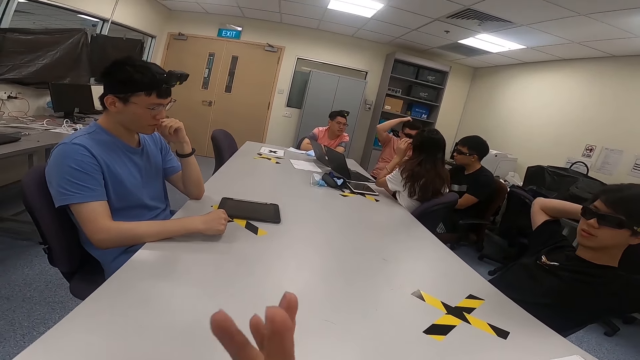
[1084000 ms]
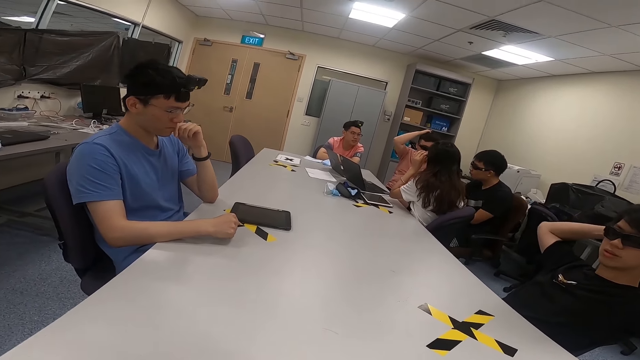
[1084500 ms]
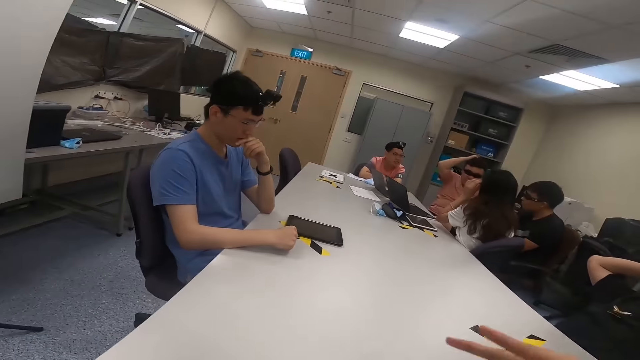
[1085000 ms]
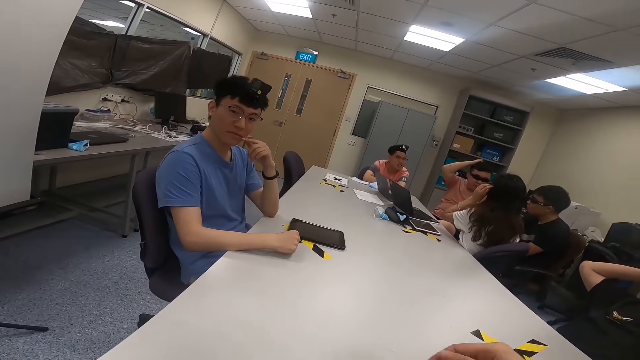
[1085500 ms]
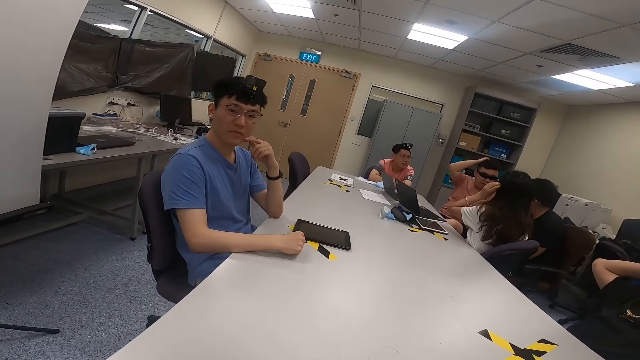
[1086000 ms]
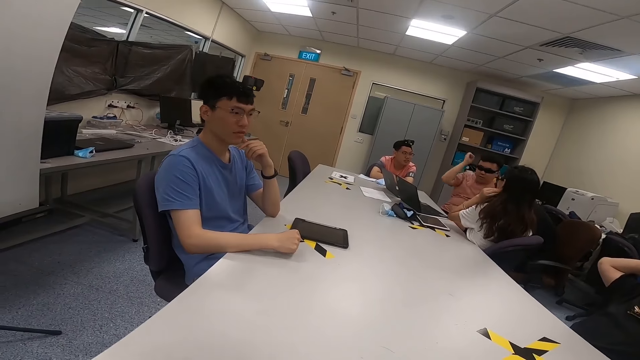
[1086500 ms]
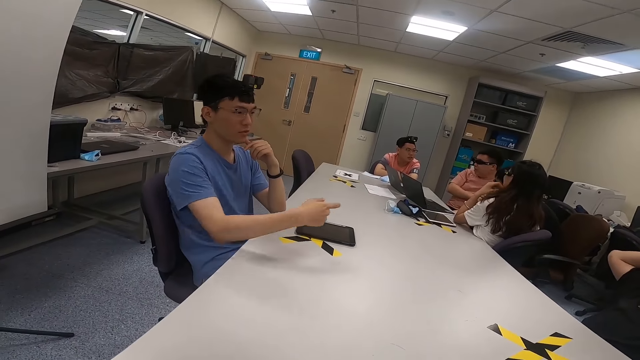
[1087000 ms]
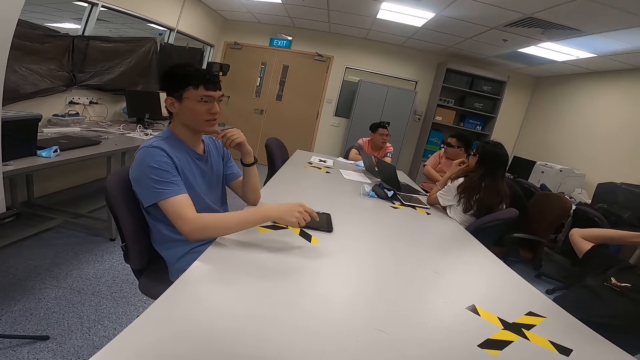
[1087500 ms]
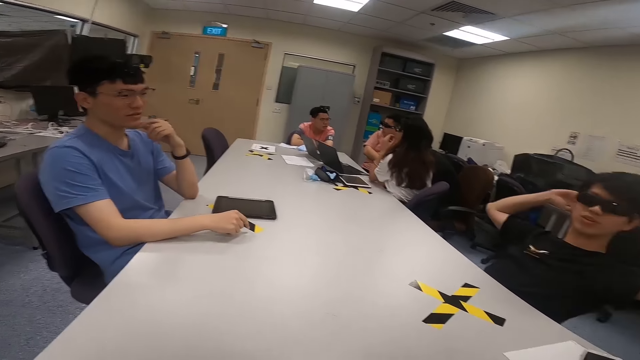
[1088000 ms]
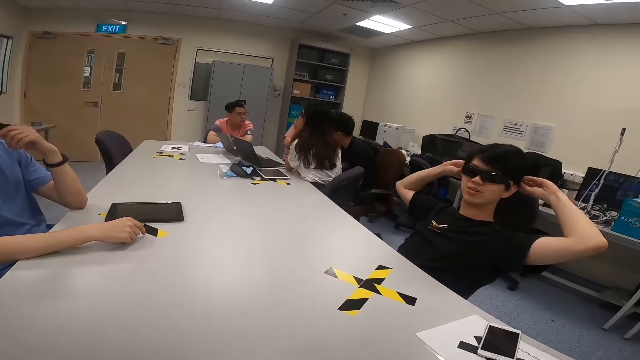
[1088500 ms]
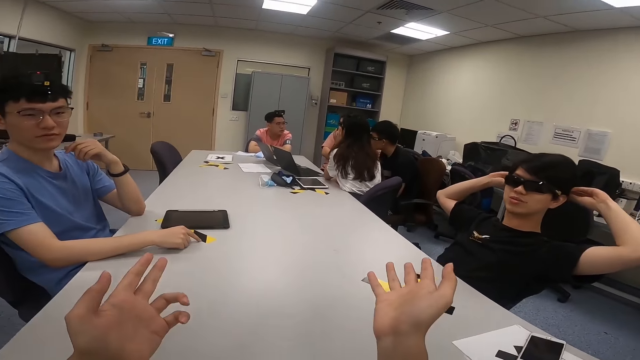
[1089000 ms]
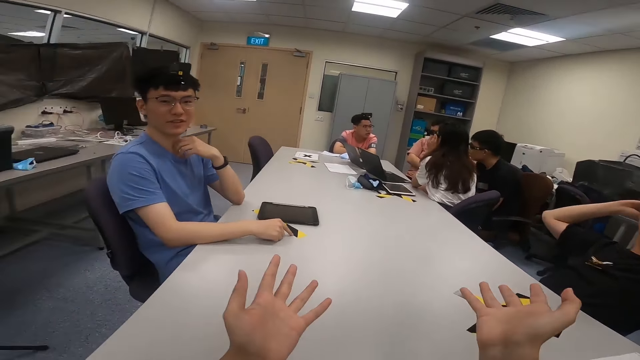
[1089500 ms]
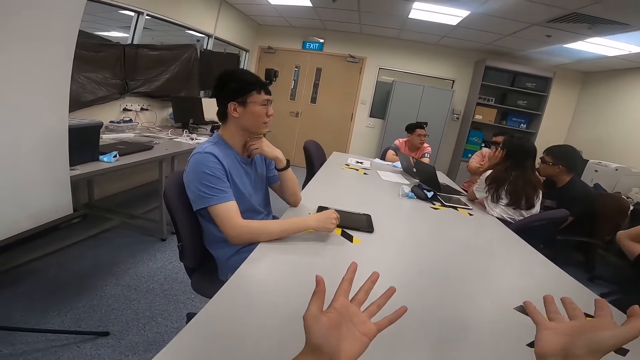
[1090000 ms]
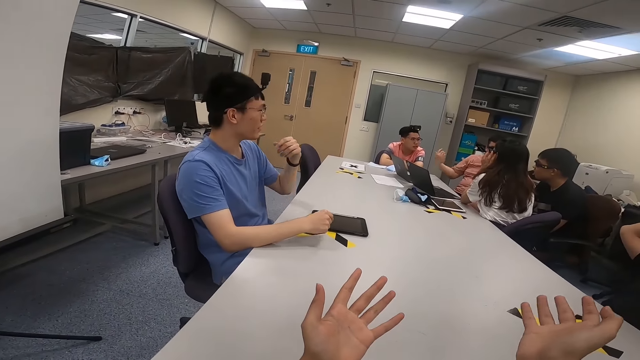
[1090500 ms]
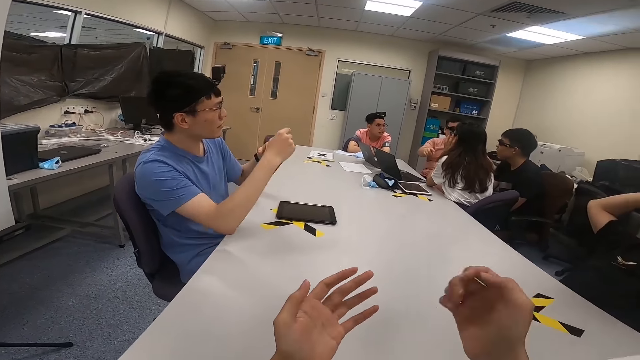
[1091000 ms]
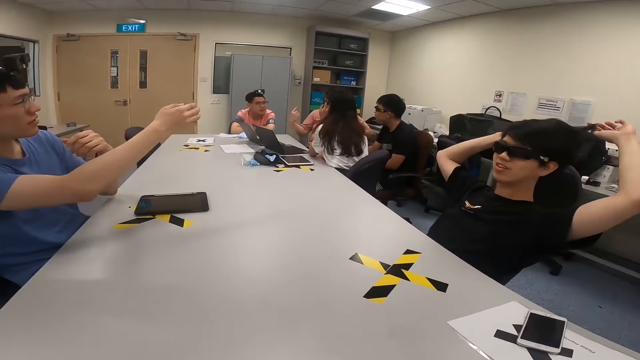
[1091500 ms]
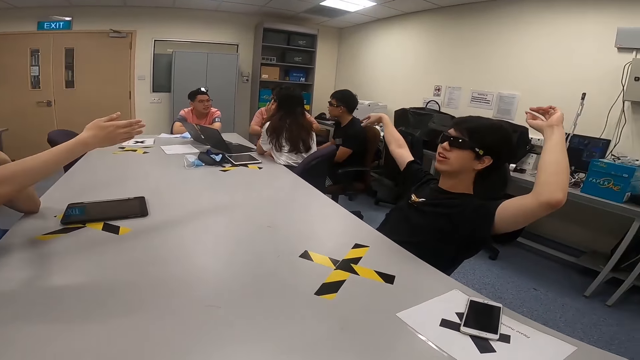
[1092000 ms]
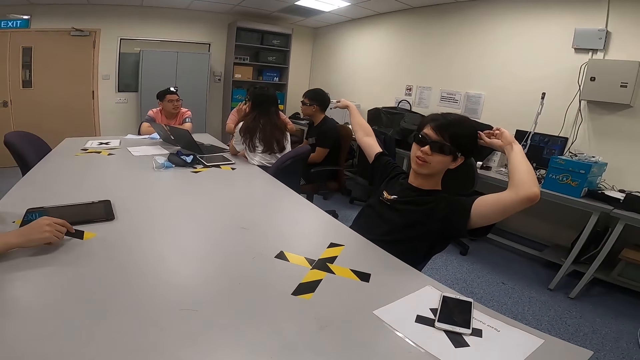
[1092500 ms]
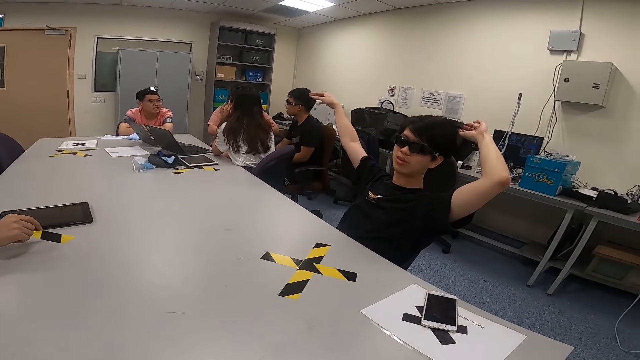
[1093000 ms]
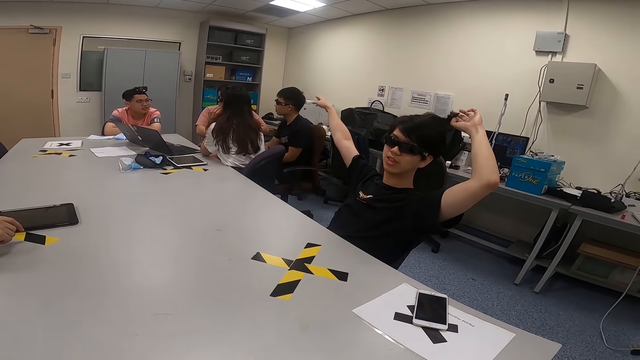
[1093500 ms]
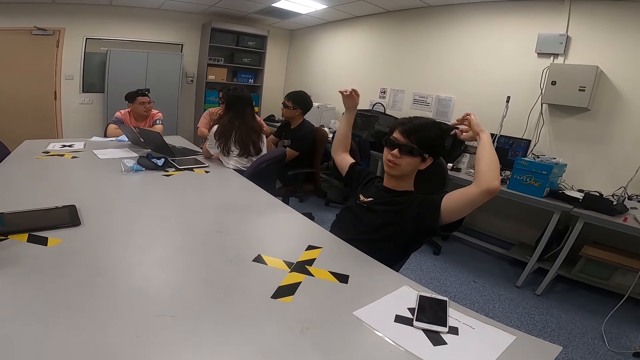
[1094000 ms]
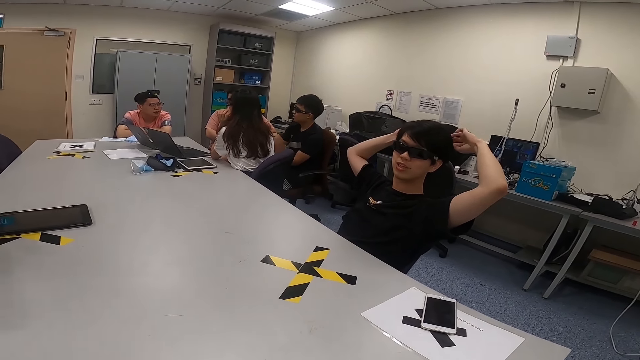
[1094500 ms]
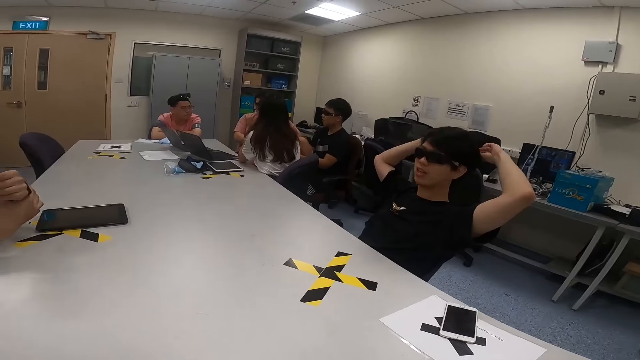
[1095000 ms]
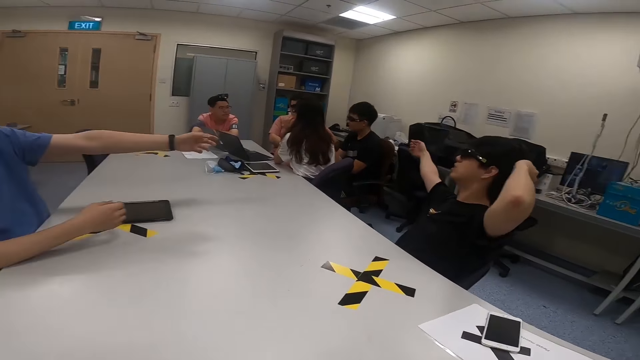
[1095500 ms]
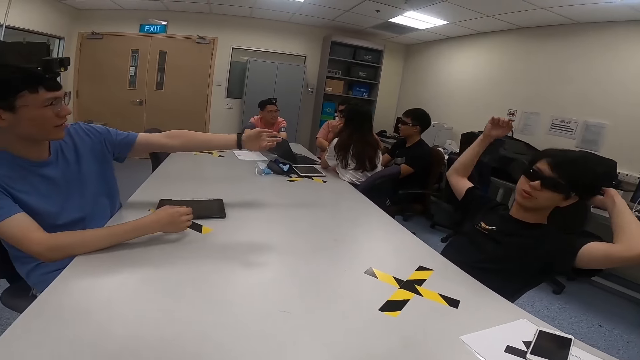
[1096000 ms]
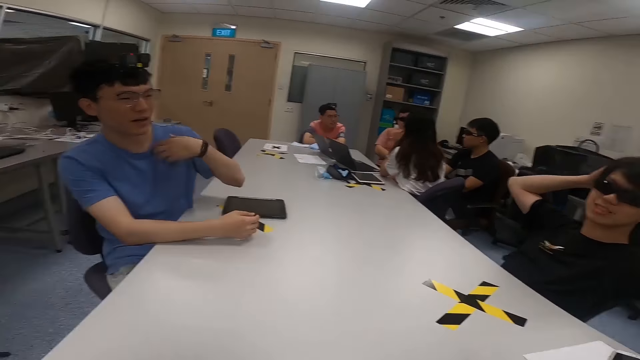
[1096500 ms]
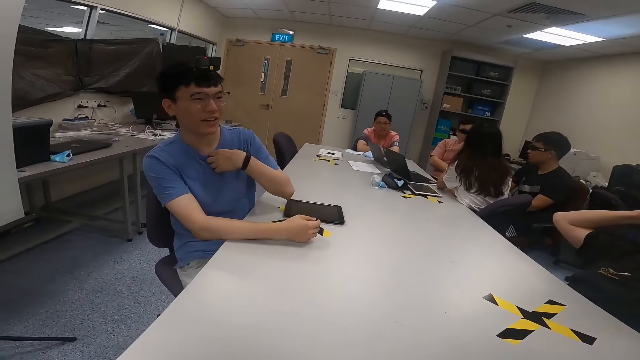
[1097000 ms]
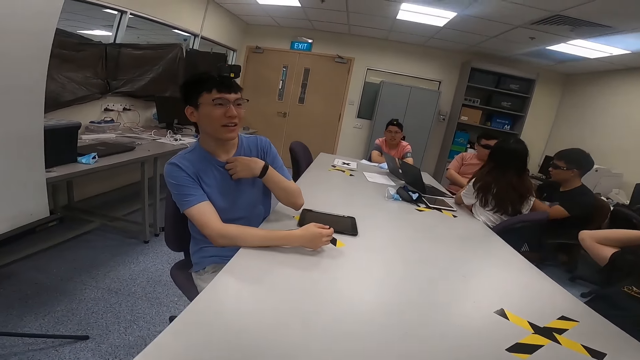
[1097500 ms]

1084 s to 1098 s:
The camera wearer puts his hands together. He lifts both hands. A man scratches his head. Another man moves his right hand. The camera wearer moves his hands. He lifts both hands. A third man moves his right hand. The second man moves his hand. A fourth man moves his hand. The second man stretches his hand. The fourth man stretches his hand. The second man moves his hand. He touches his heart.

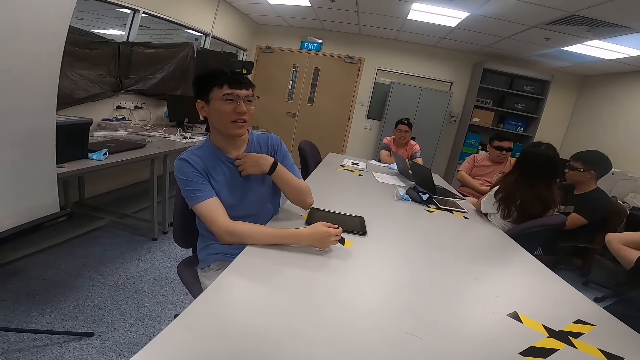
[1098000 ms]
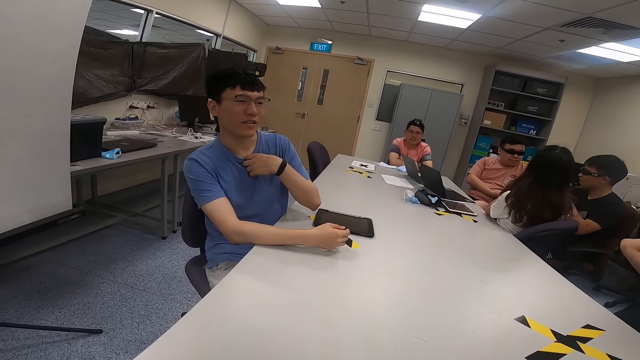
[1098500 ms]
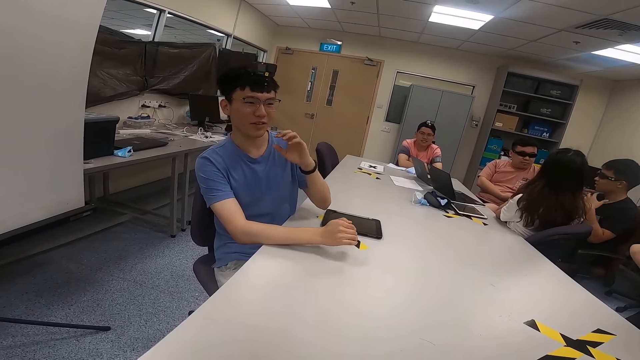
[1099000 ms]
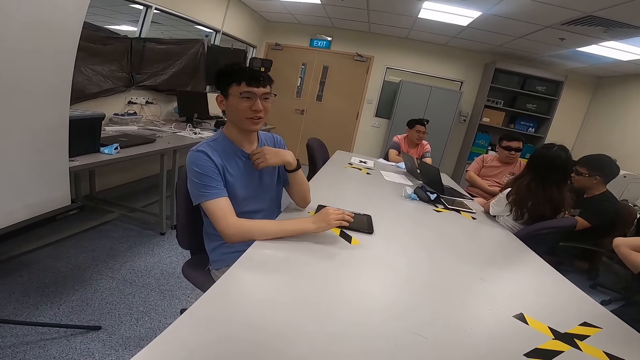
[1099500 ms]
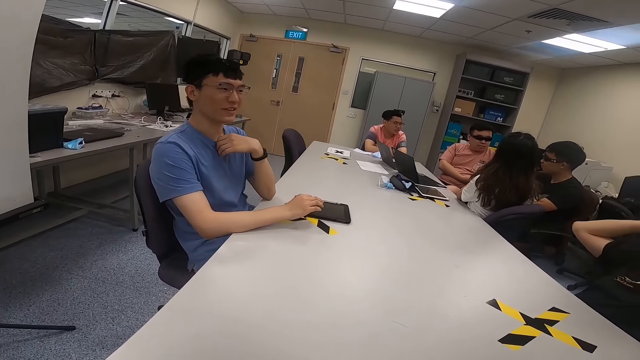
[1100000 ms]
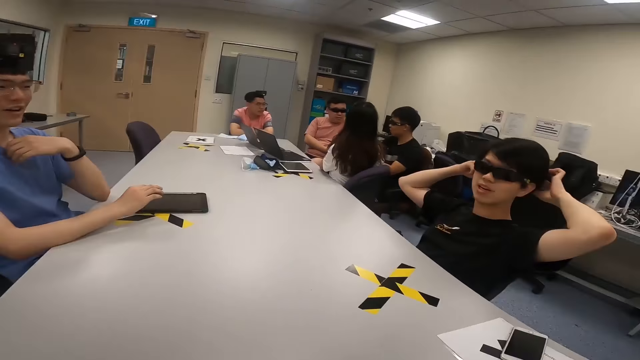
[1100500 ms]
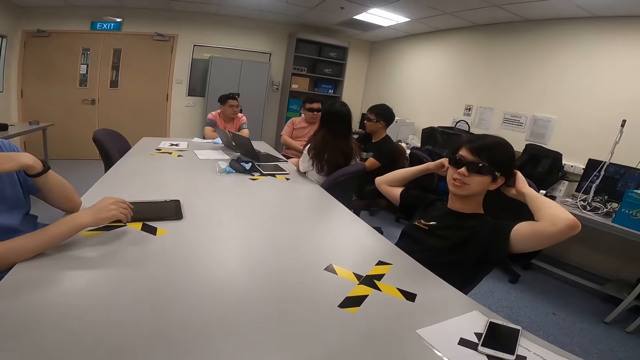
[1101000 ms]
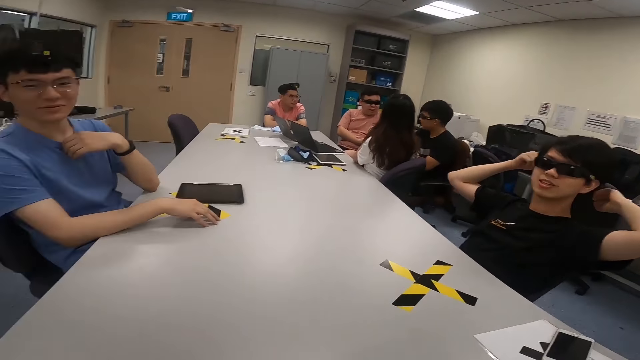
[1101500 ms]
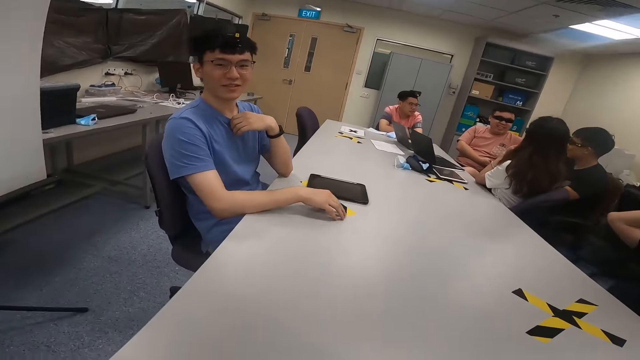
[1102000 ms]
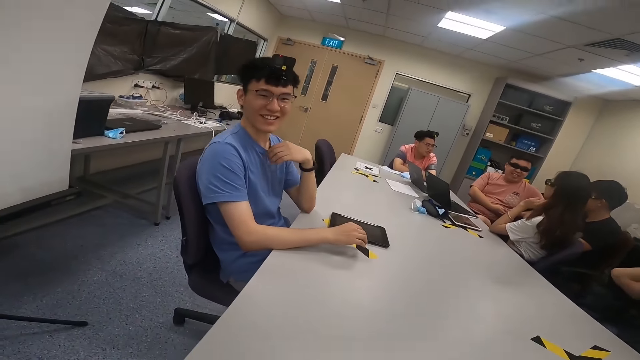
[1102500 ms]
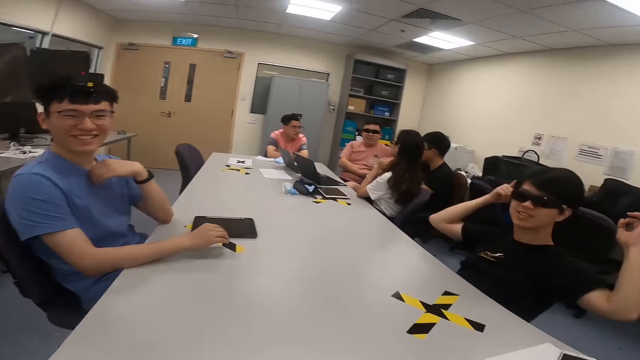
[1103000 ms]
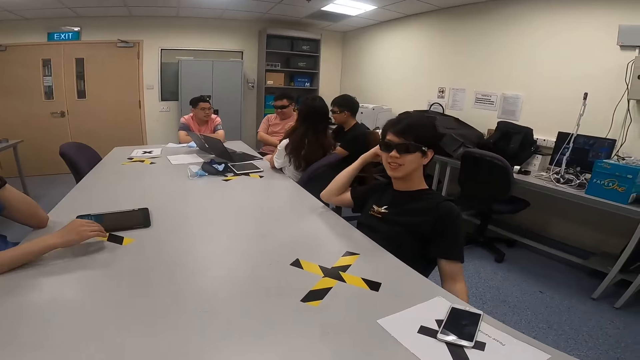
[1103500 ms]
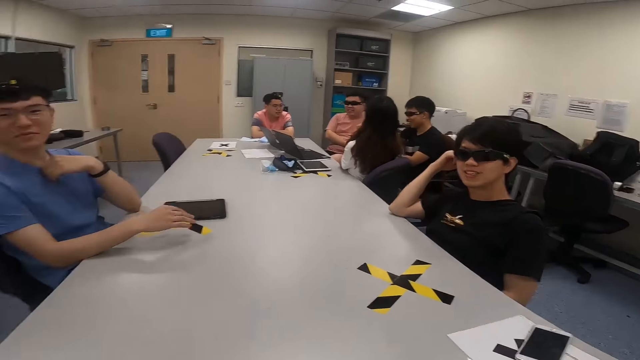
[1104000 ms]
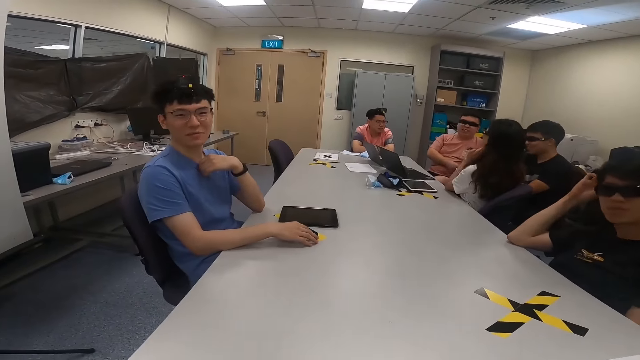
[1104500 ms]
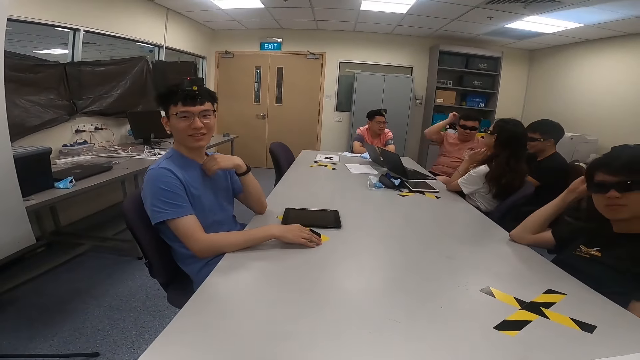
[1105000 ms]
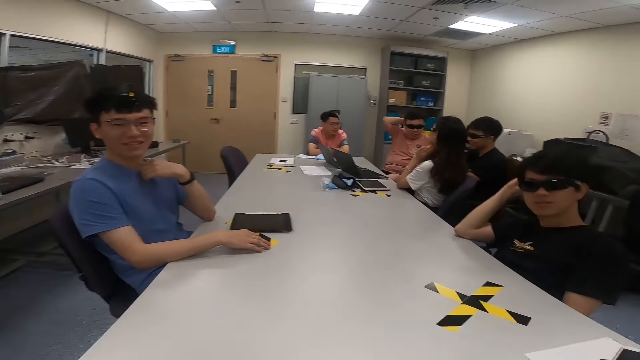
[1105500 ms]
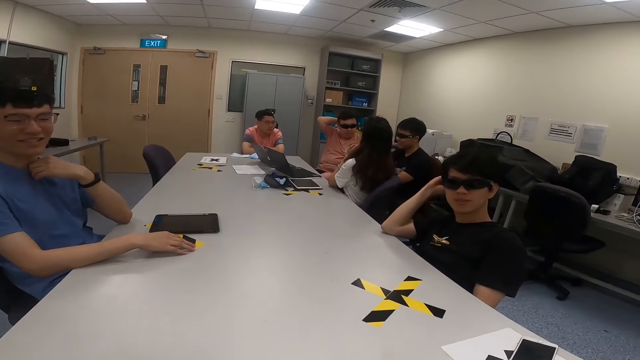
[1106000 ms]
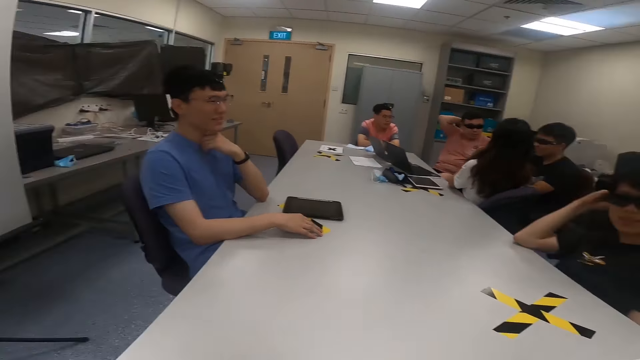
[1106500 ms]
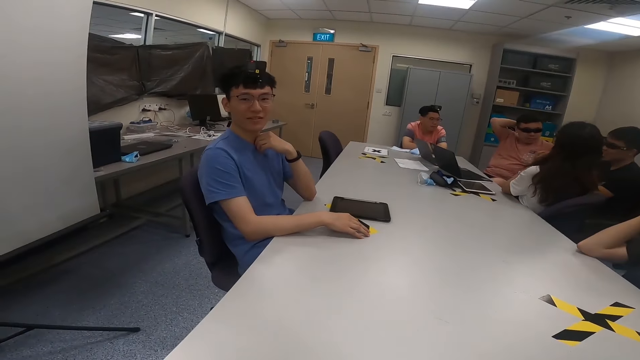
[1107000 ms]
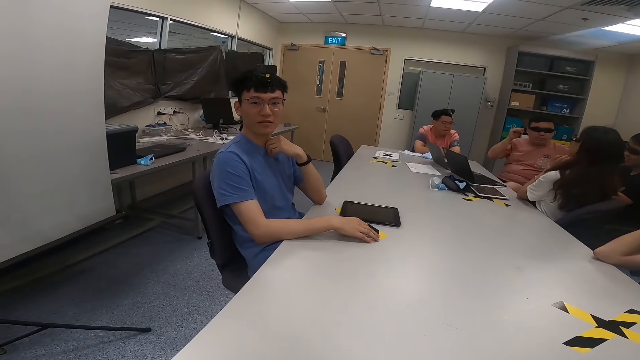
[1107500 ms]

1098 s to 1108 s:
A man moves his hands. Another man moves his hand. A third man touches his hair. A fourth man stretches his hand.
